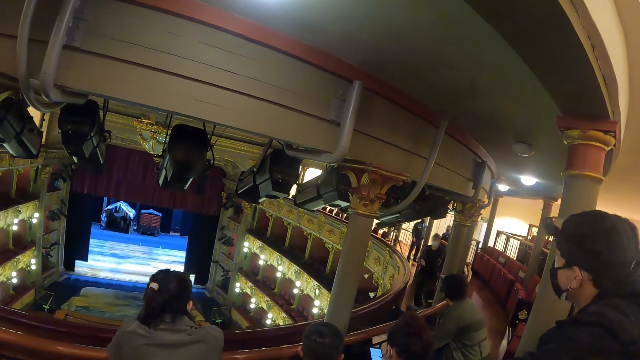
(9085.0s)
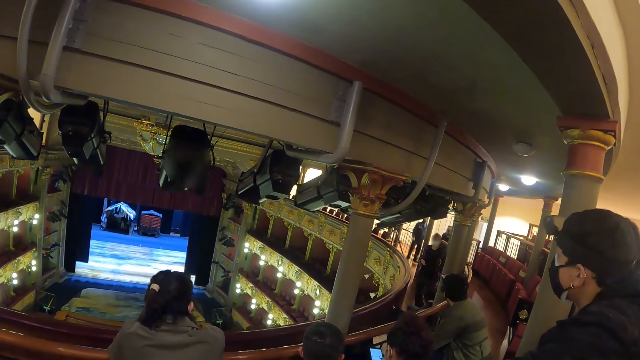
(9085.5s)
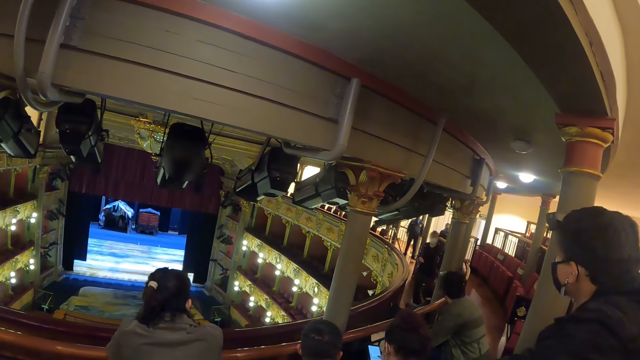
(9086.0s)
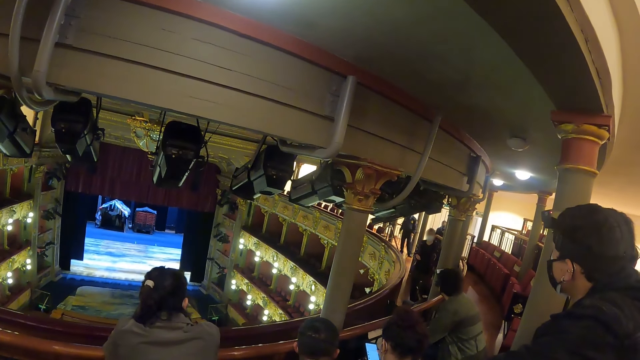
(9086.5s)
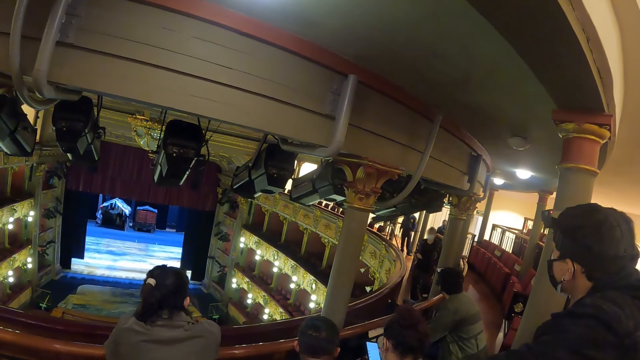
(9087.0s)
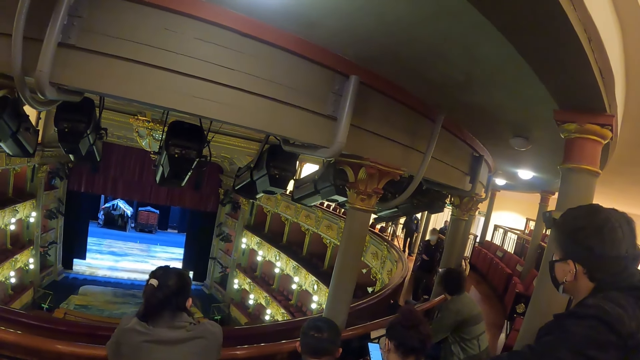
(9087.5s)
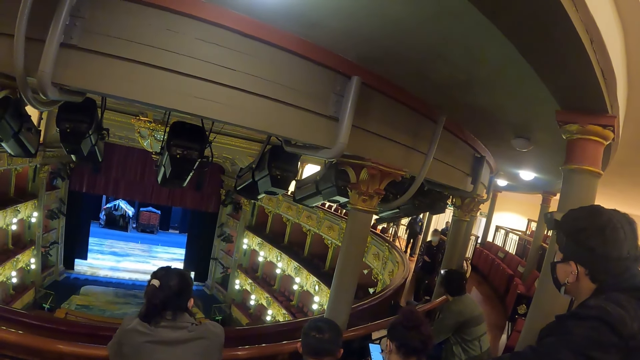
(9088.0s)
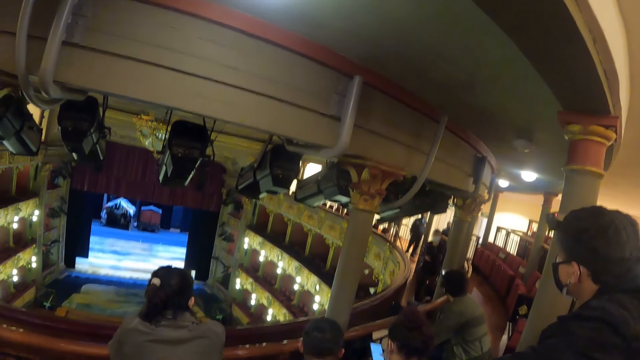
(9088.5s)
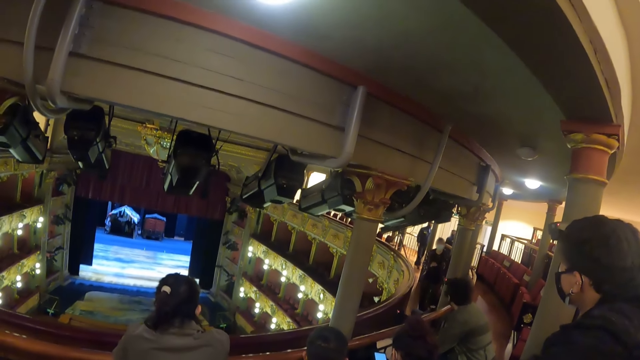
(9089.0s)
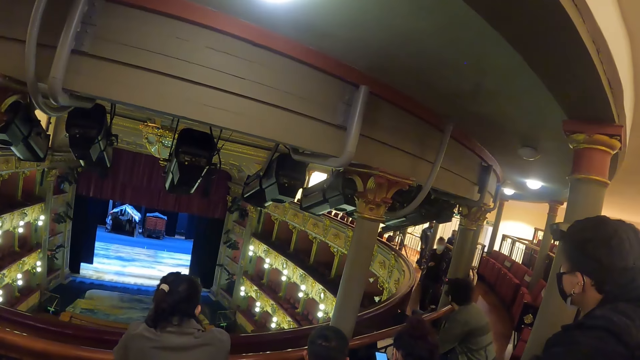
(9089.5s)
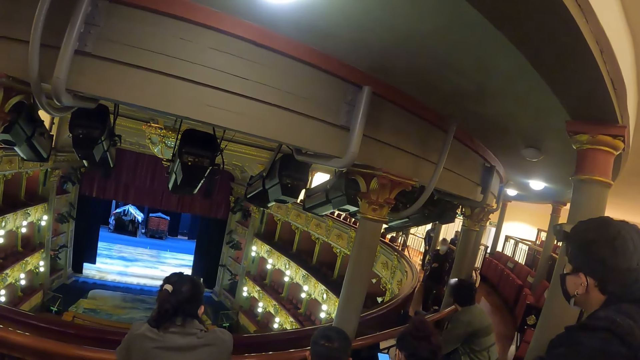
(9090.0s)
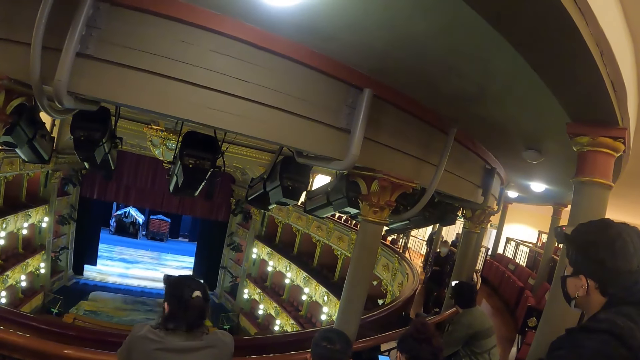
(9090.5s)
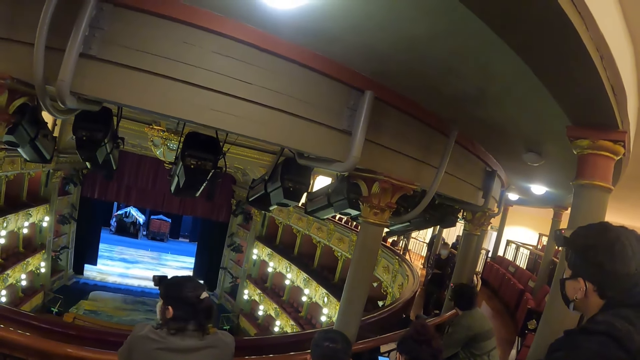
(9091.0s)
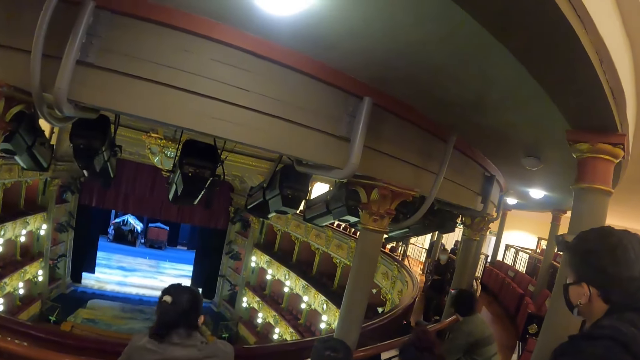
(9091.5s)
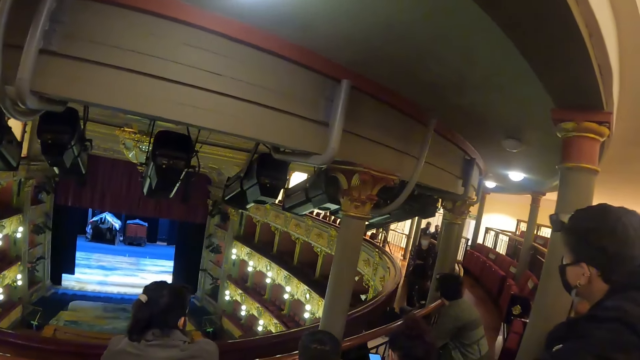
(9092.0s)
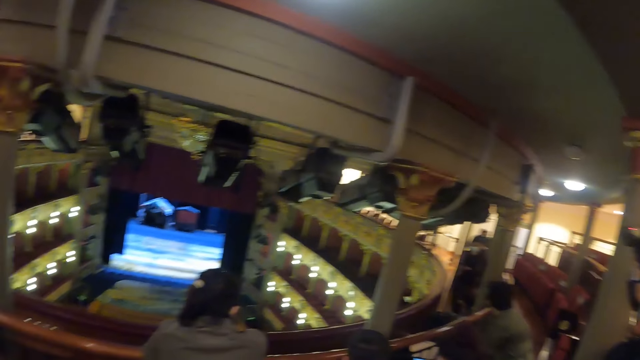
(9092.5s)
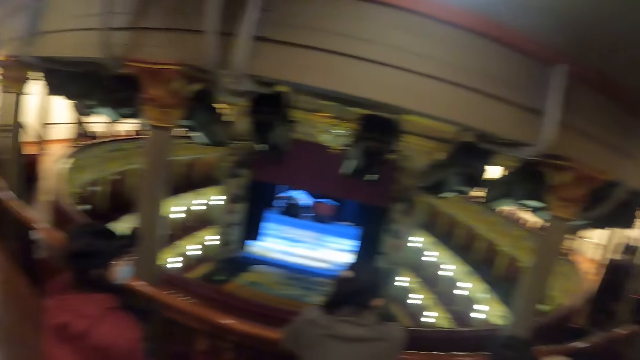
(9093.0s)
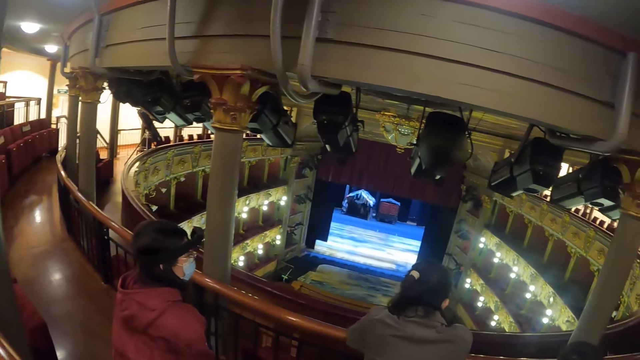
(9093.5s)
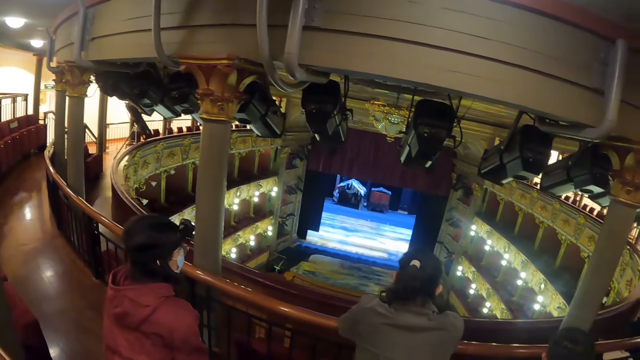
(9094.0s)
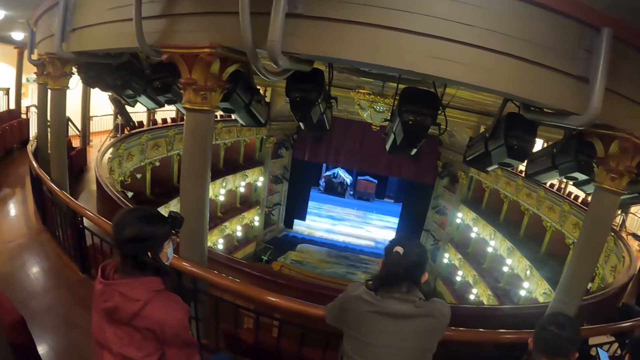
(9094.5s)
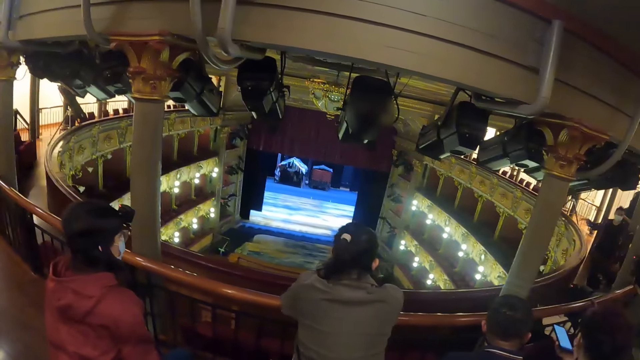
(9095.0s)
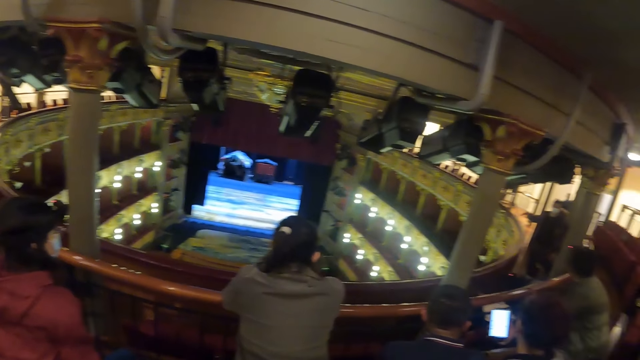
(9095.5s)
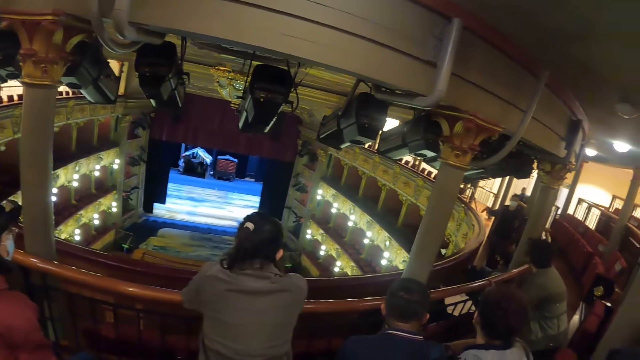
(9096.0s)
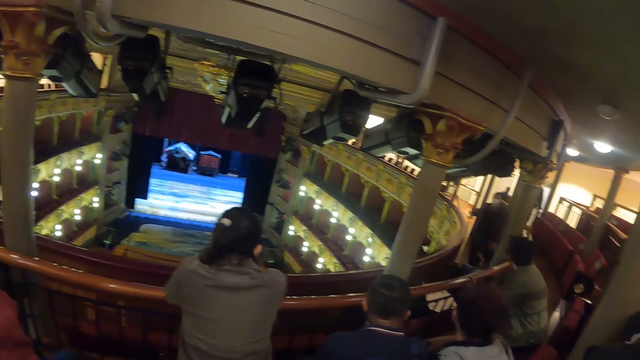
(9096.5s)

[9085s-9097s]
The camera wearer looks around the arena.

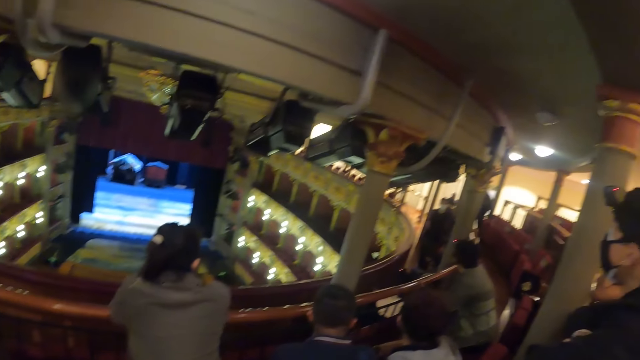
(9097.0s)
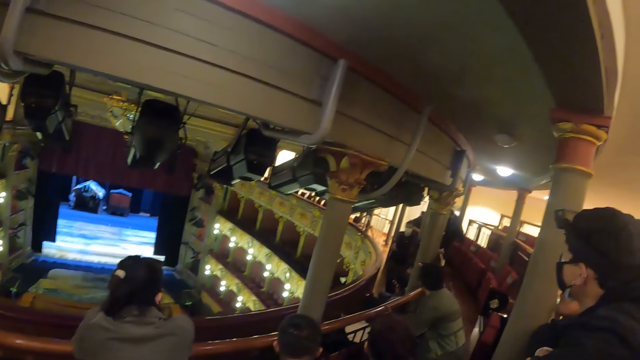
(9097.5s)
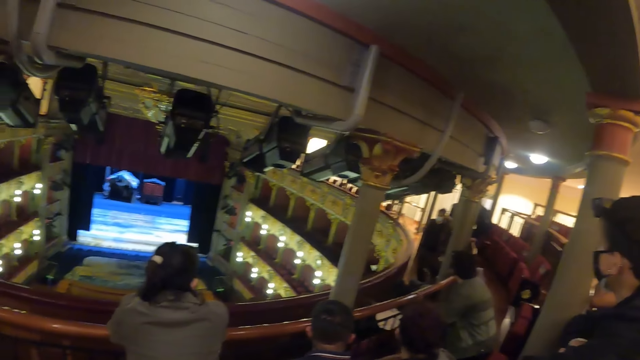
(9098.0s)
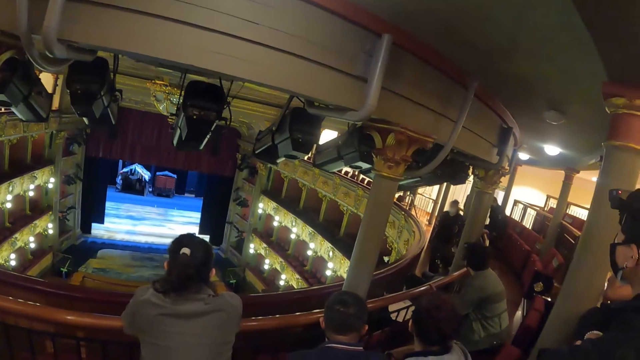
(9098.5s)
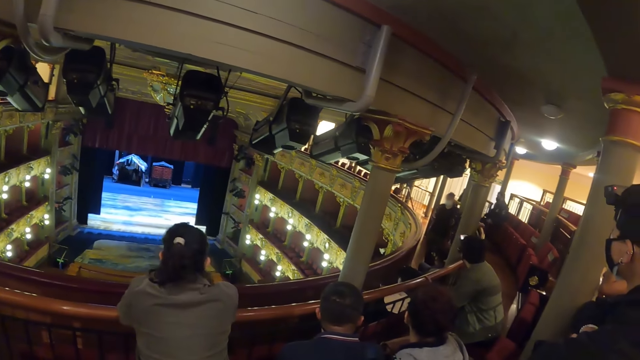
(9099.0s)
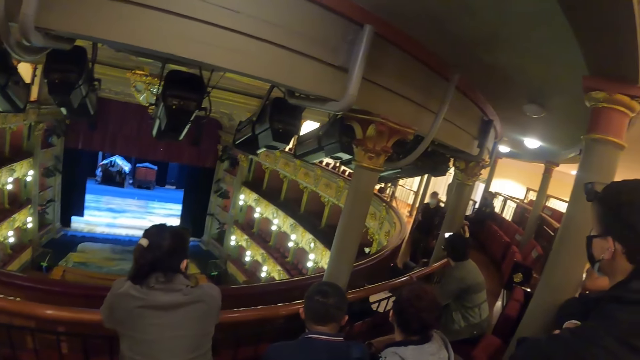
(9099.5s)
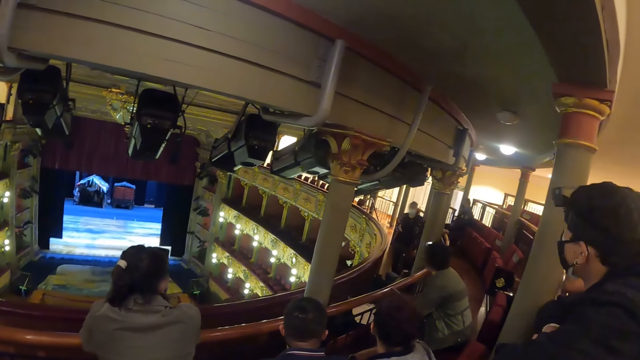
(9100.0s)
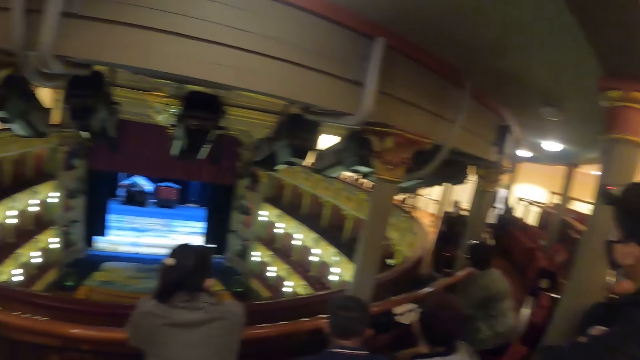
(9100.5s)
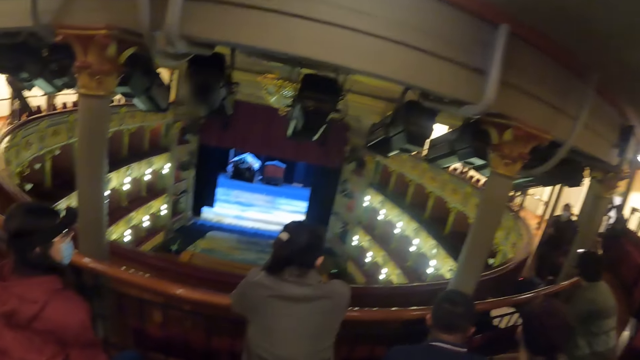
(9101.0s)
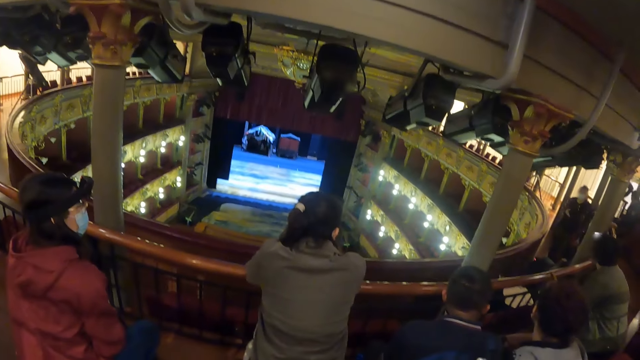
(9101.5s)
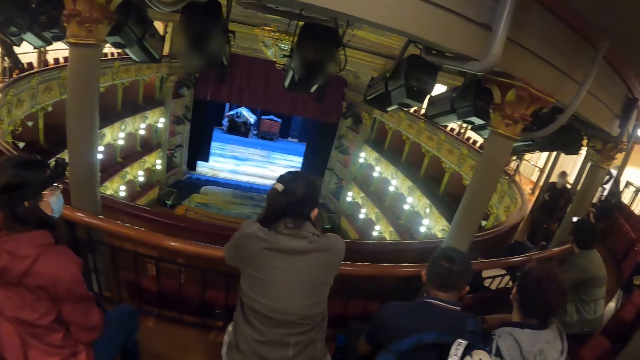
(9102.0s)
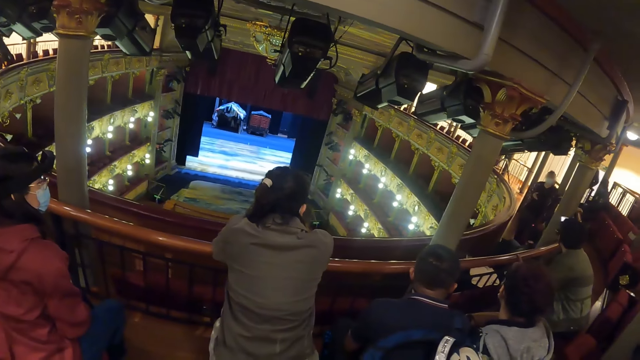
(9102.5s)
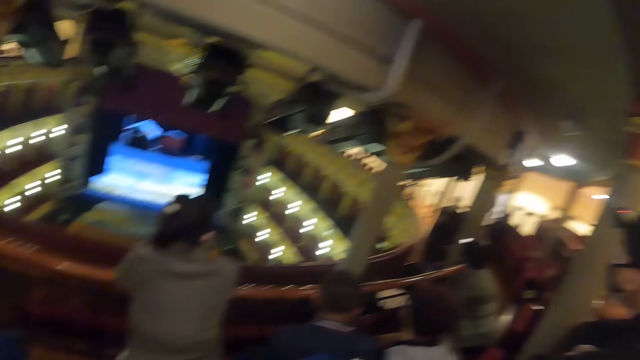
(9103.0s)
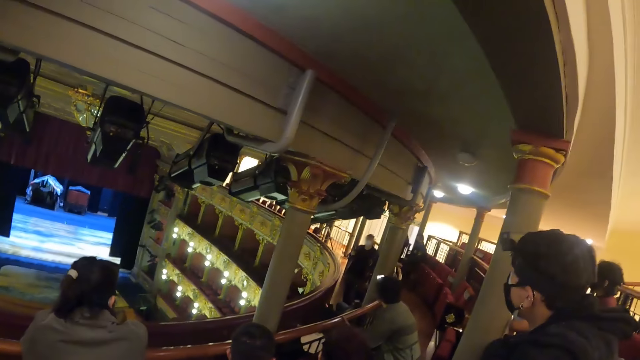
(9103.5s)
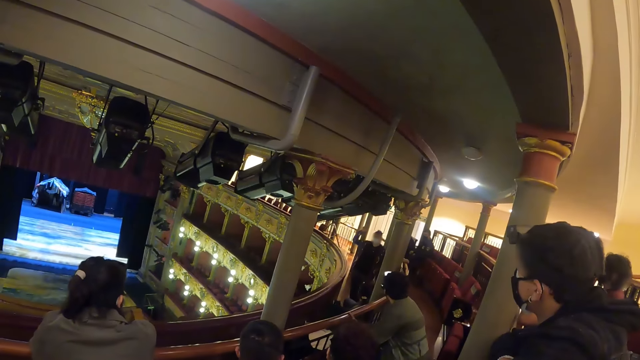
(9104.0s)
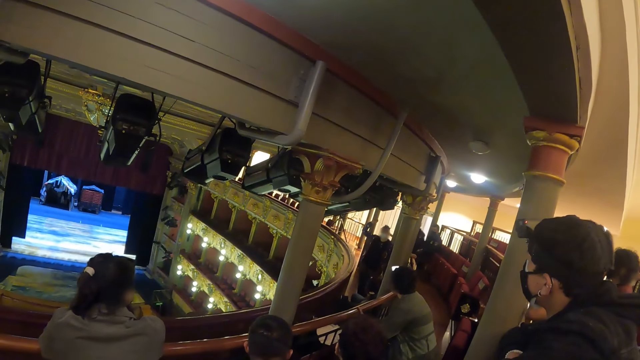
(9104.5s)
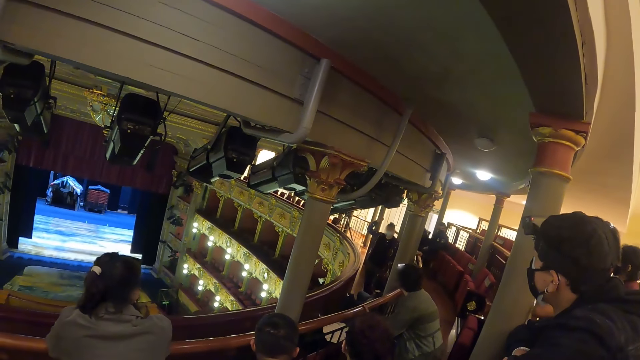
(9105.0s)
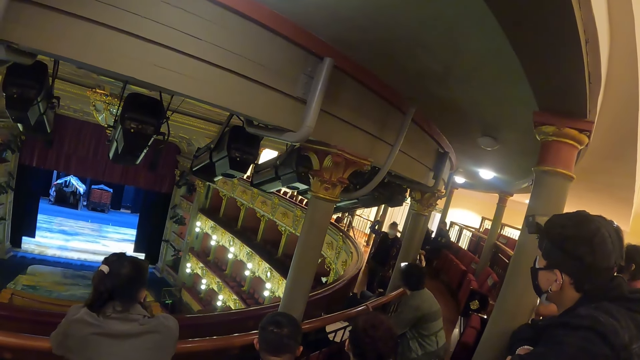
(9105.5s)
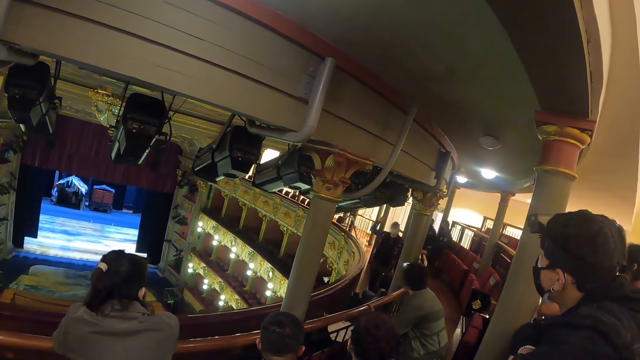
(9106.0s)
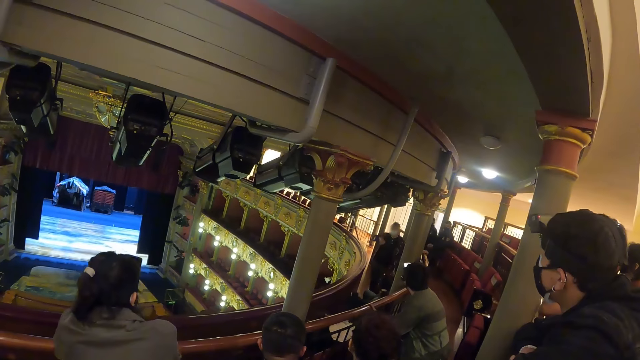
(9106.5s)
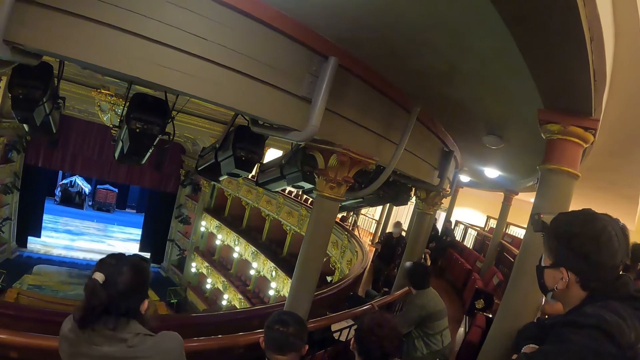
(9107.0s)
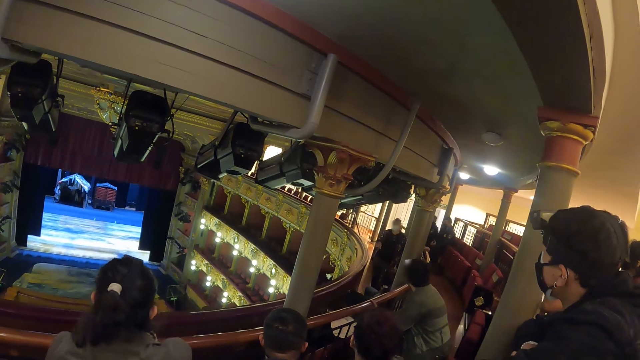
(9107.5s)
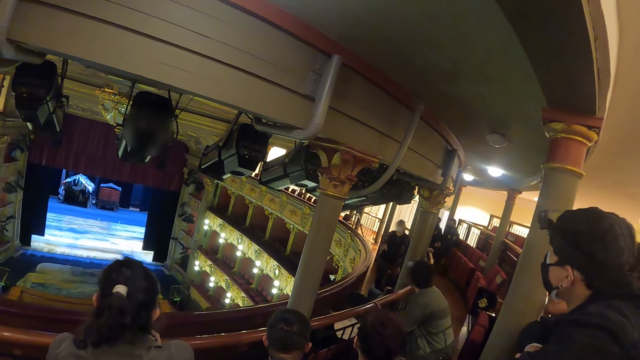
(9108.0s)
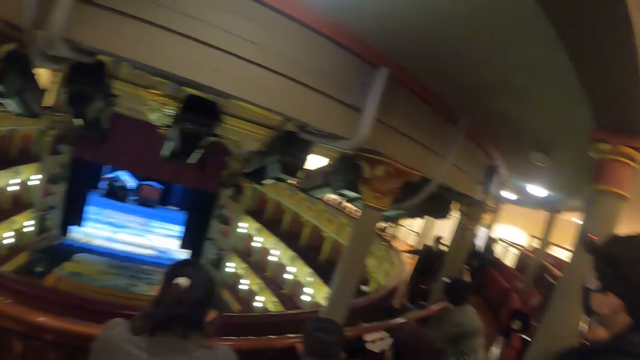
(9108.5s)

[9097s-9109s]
A person converses with other persons in the arena.
